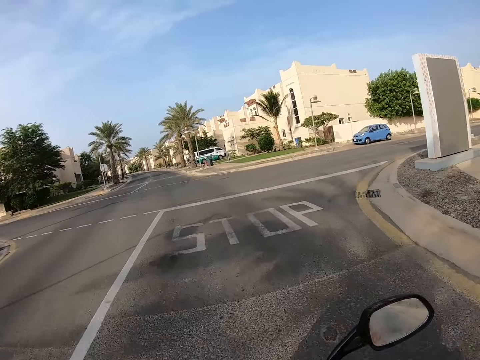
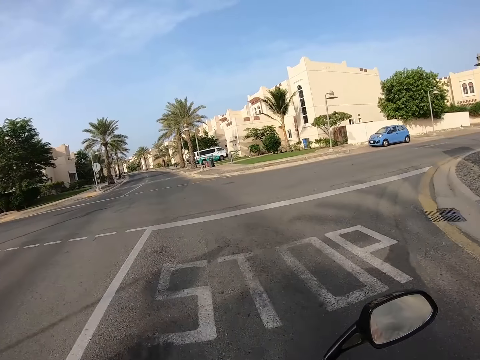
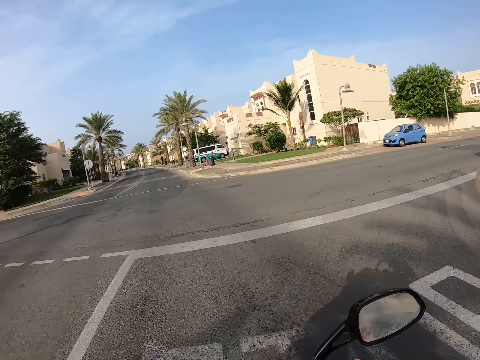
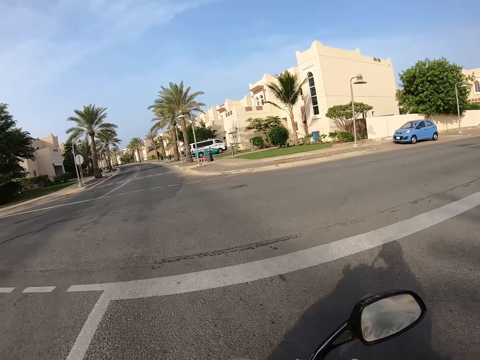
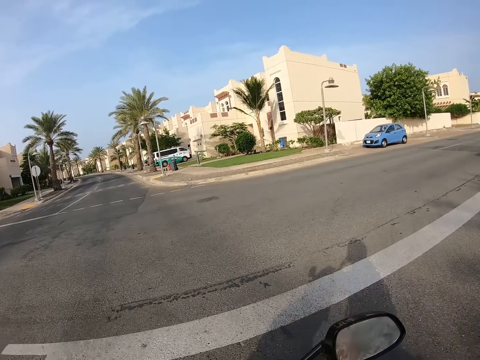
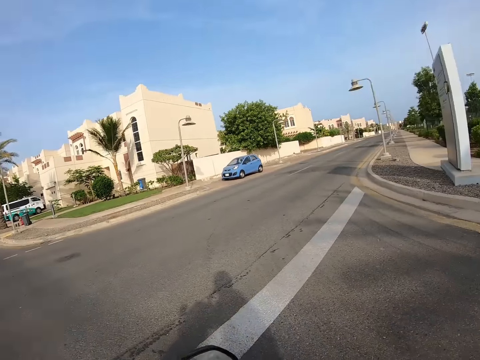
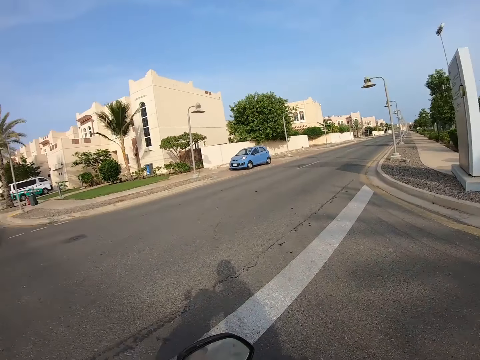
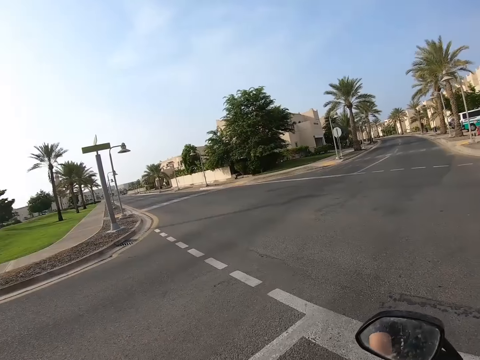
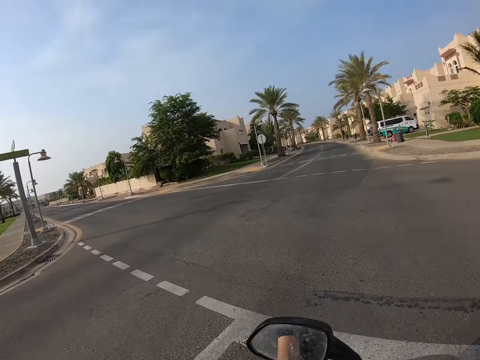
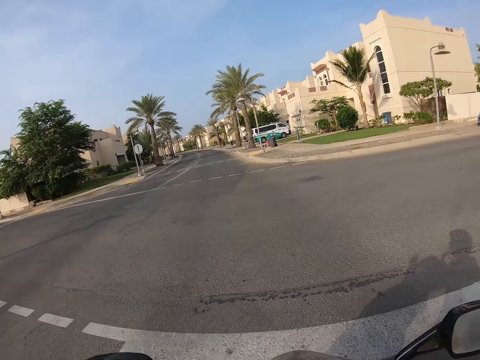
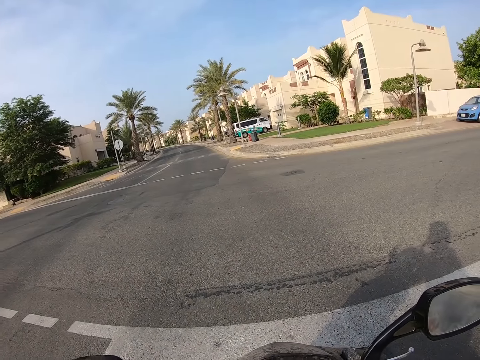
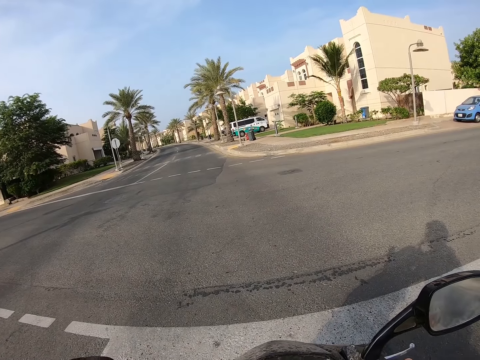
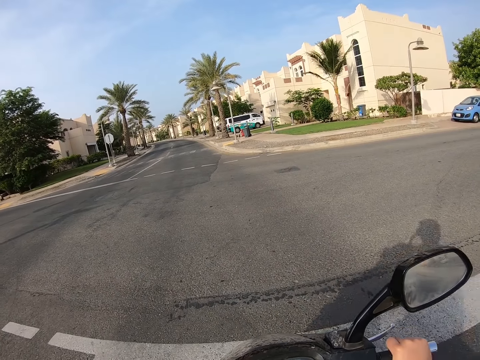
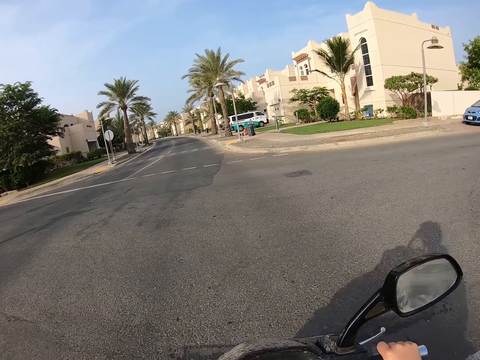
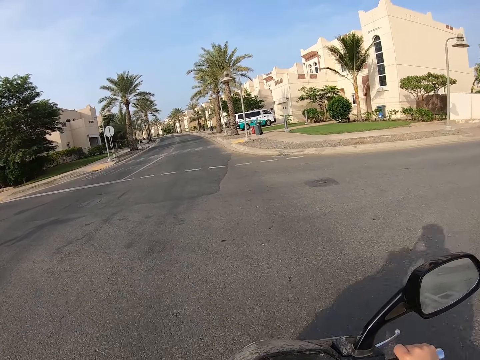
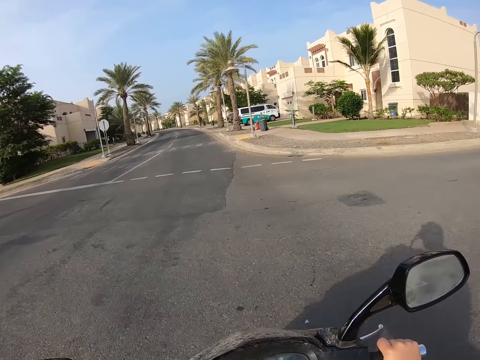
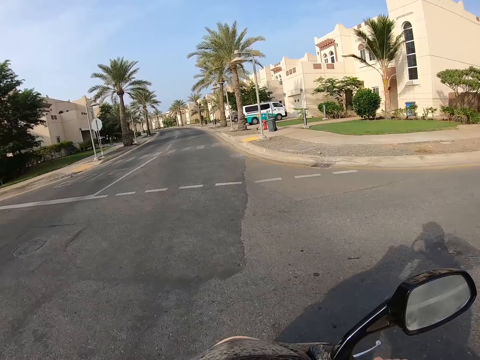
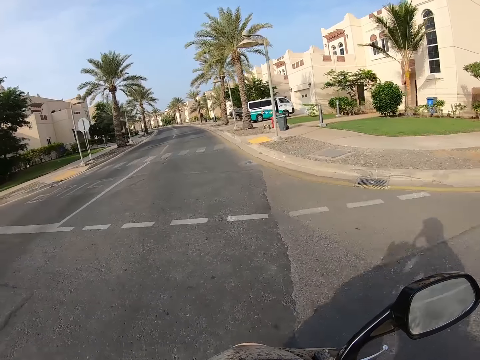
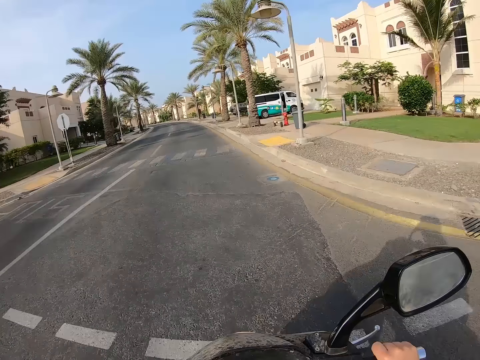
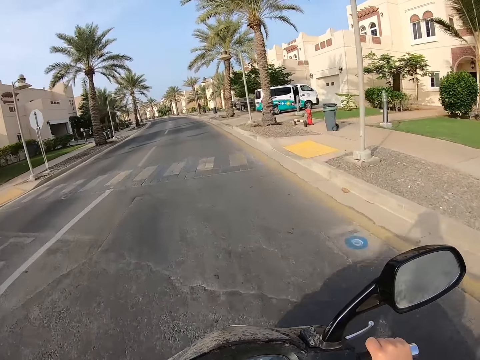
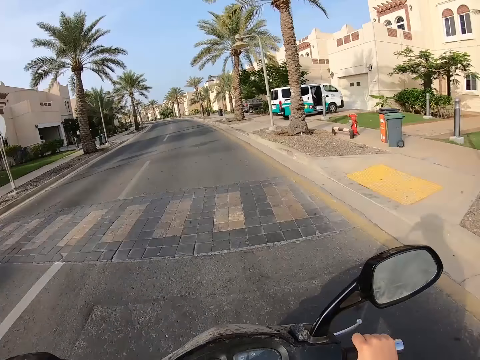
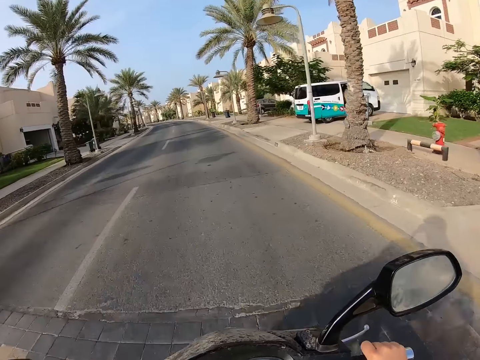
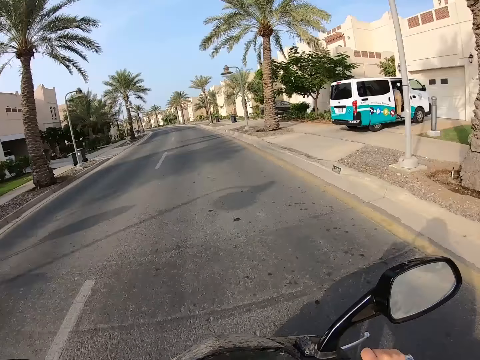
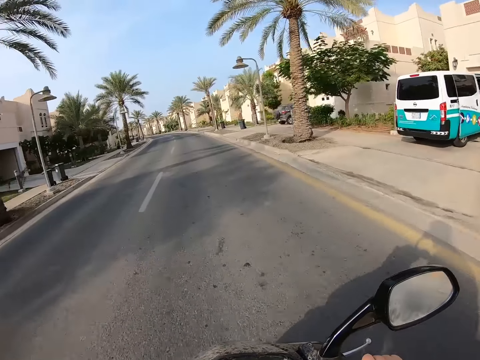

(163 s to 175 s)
The camera wearer stops on the road. They look around the road. They ride the motorbike on the road.

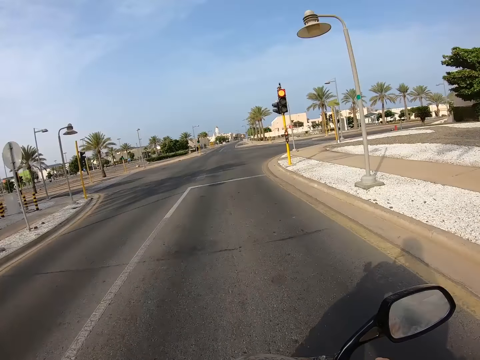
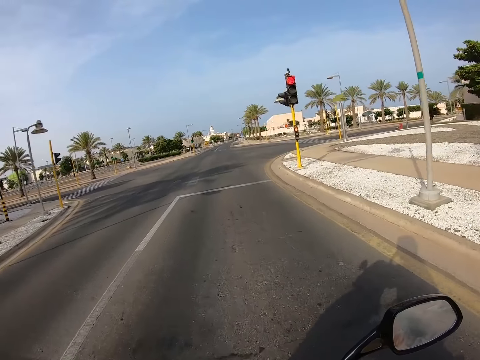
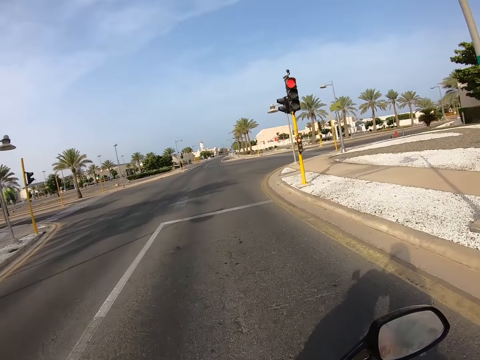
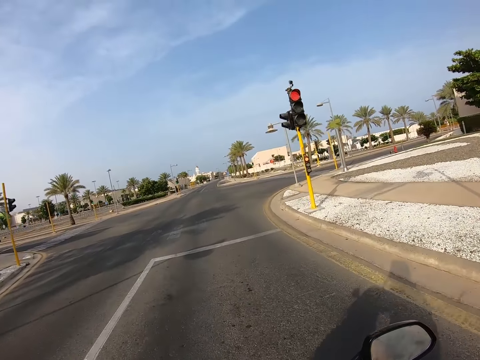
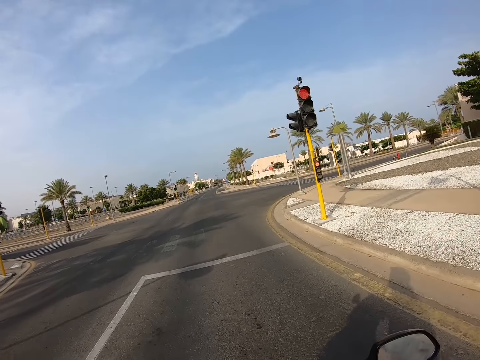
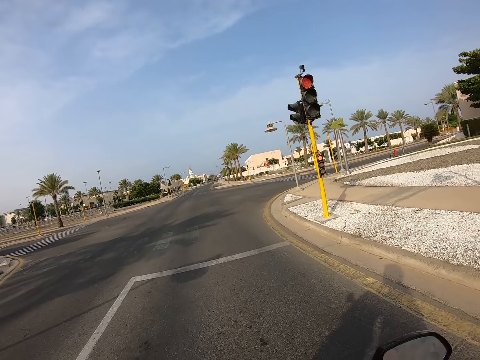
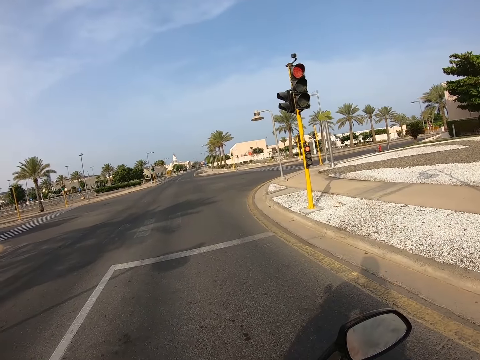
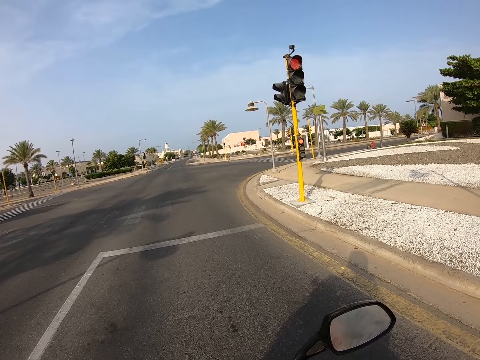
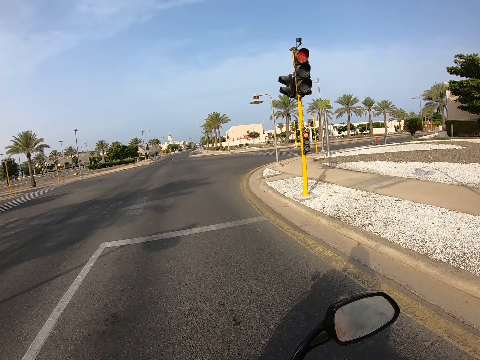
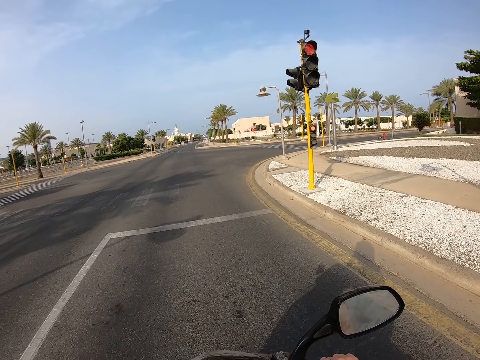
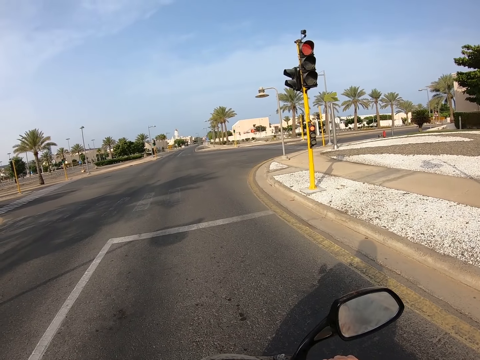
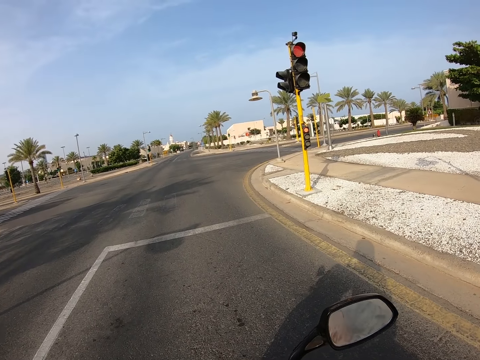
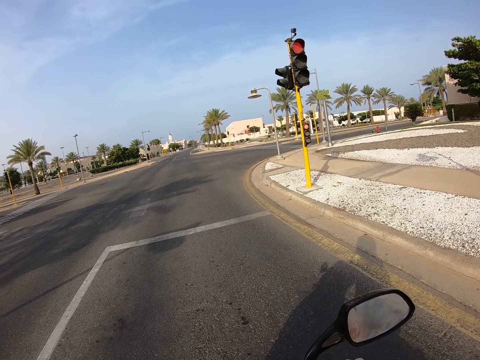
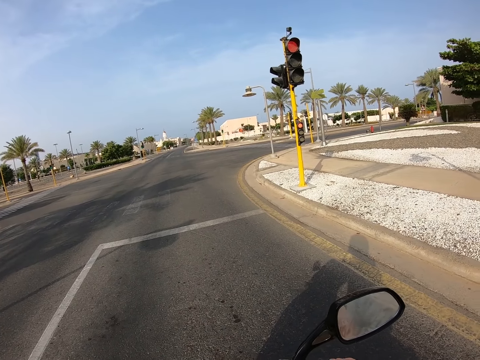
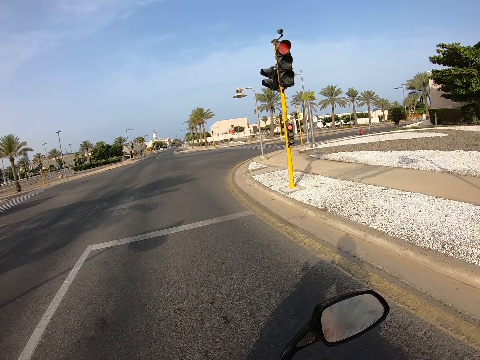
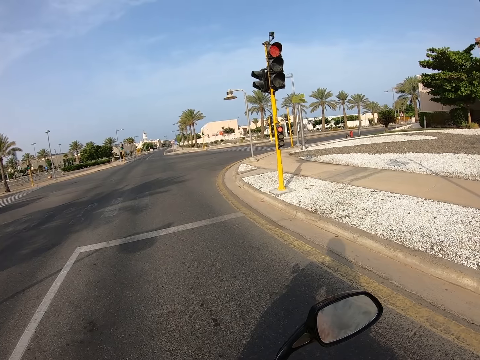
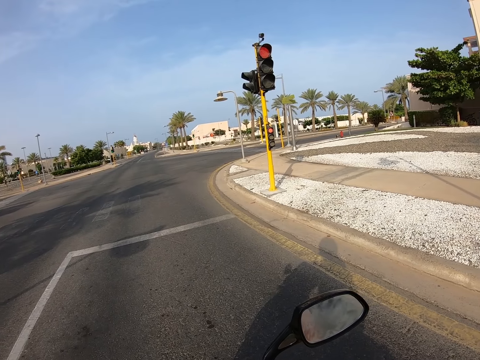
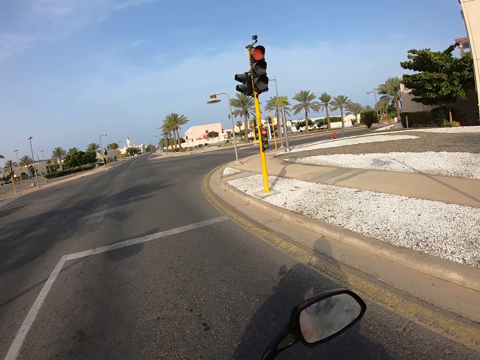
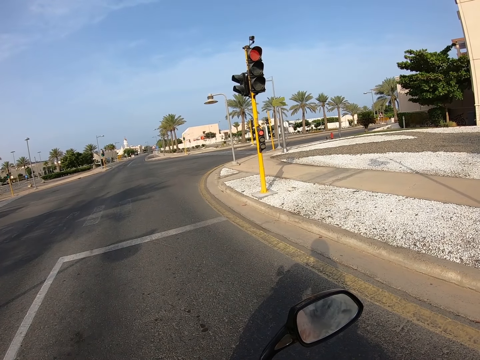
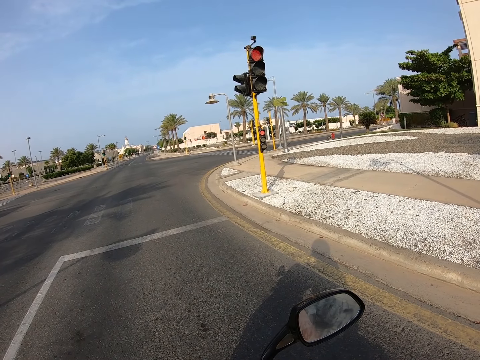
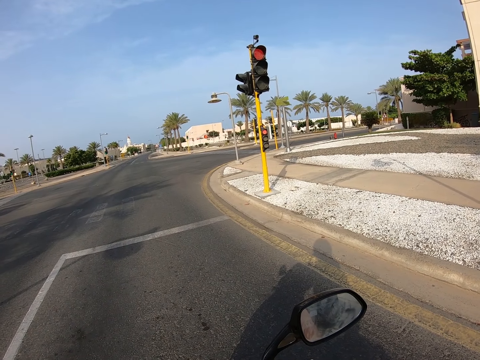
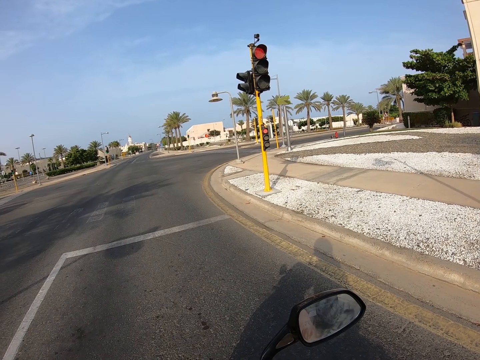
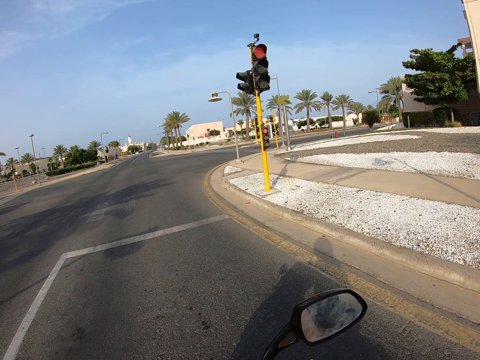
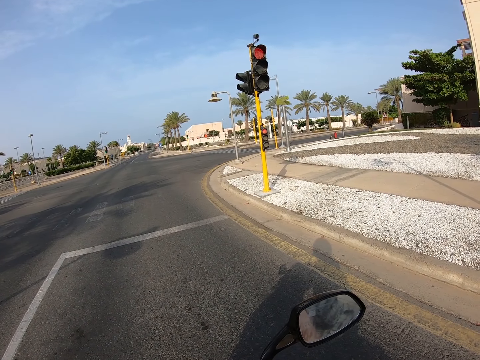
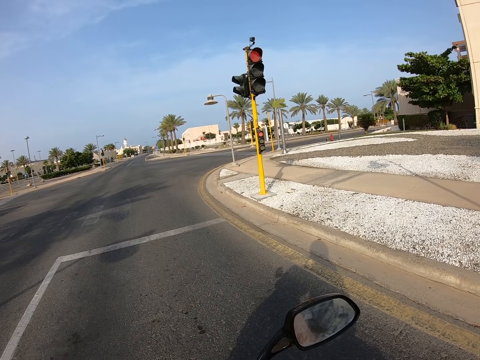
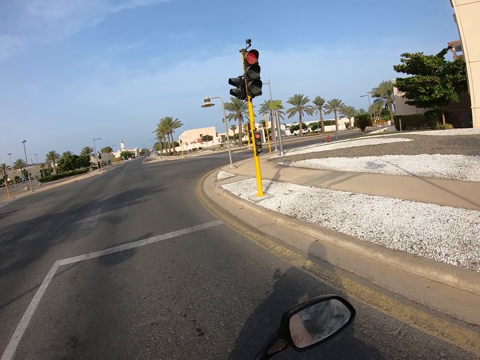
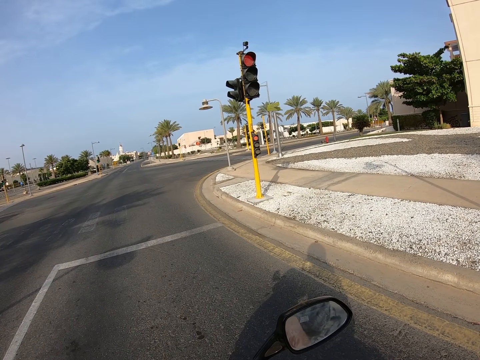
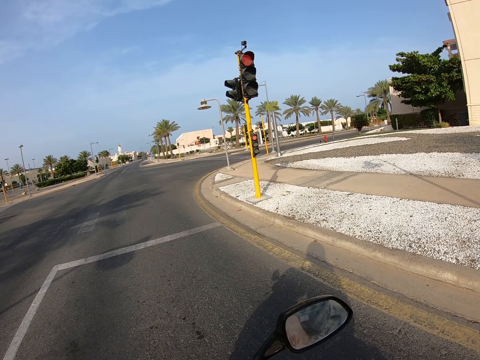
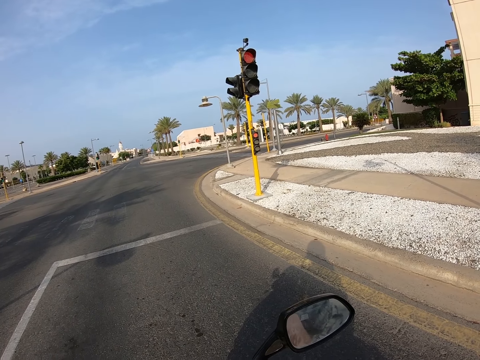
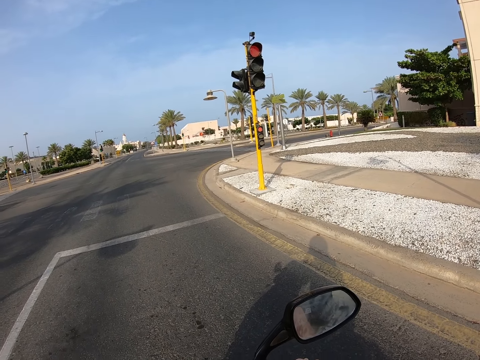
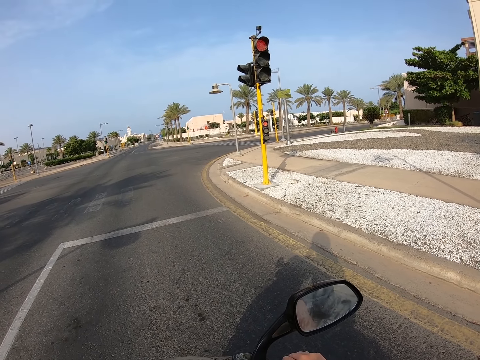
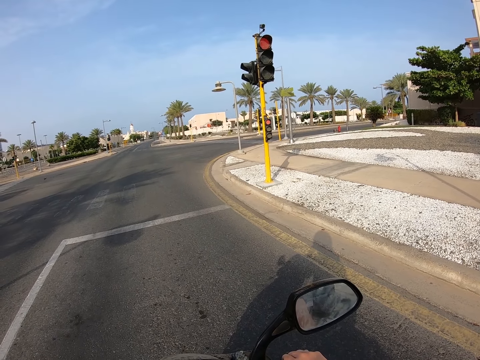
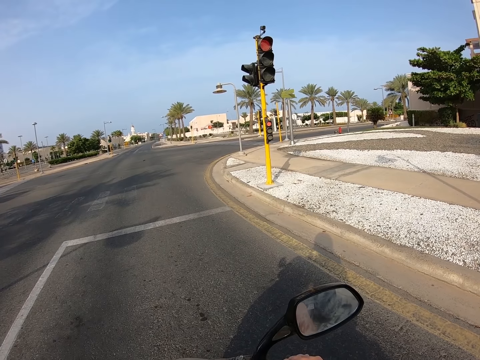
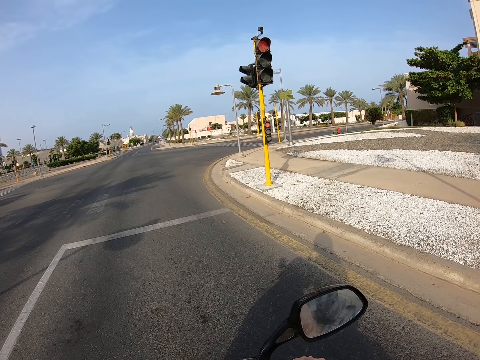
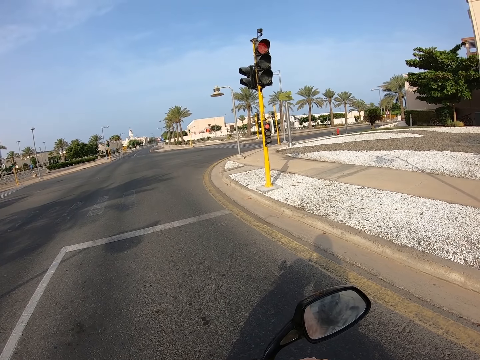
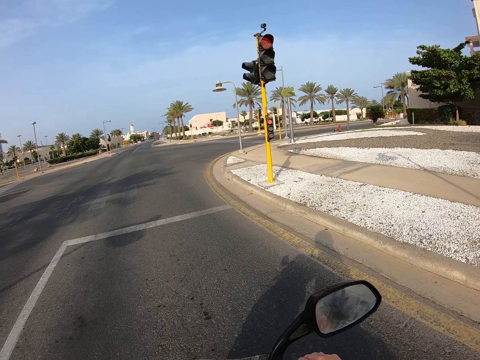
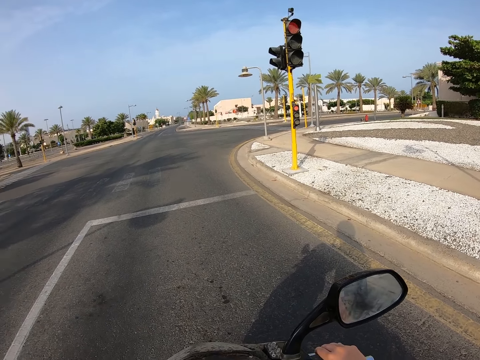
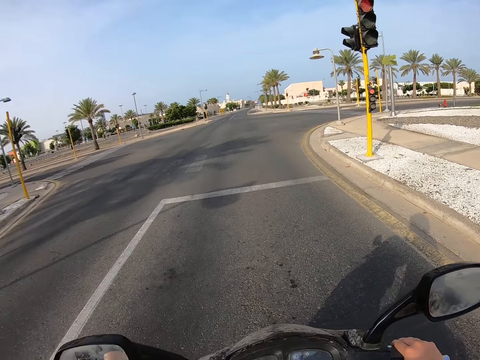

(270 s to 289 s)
The camera wearer looks around the road. They stop on the road.
